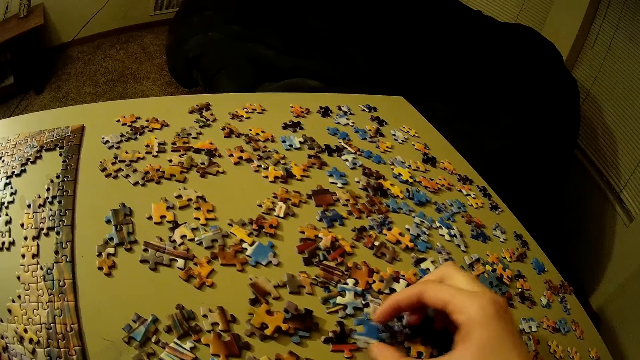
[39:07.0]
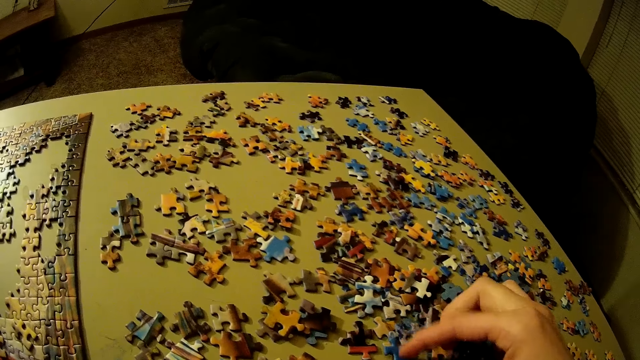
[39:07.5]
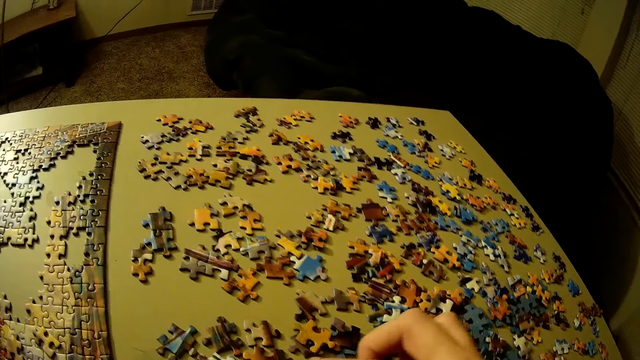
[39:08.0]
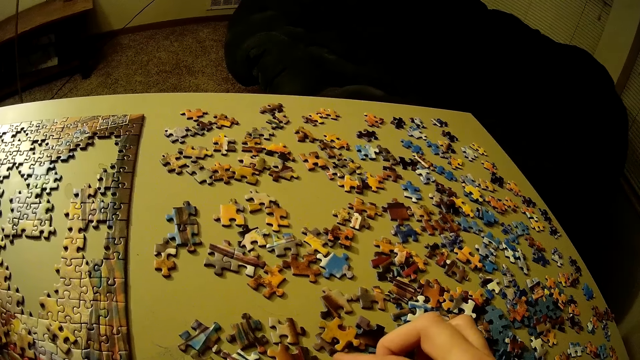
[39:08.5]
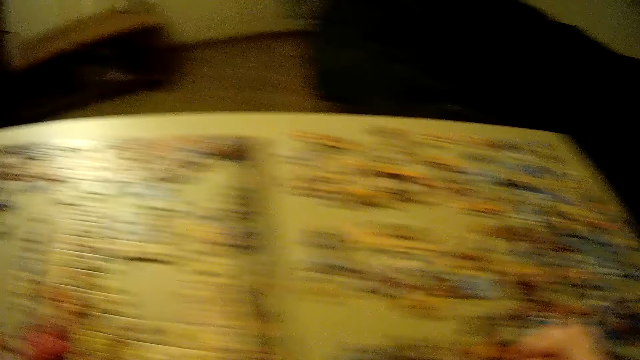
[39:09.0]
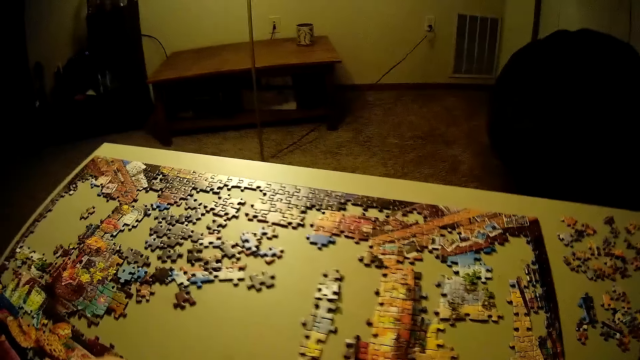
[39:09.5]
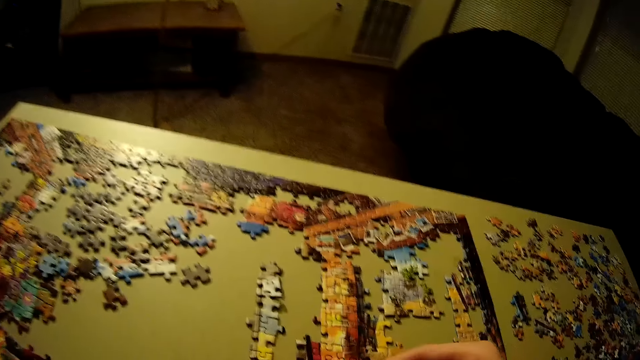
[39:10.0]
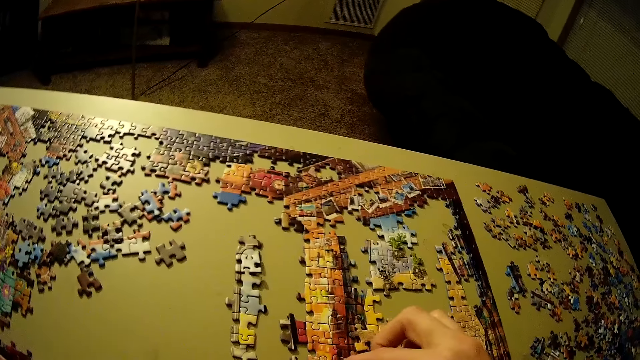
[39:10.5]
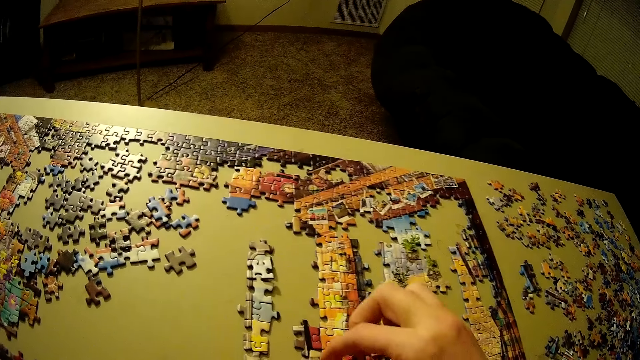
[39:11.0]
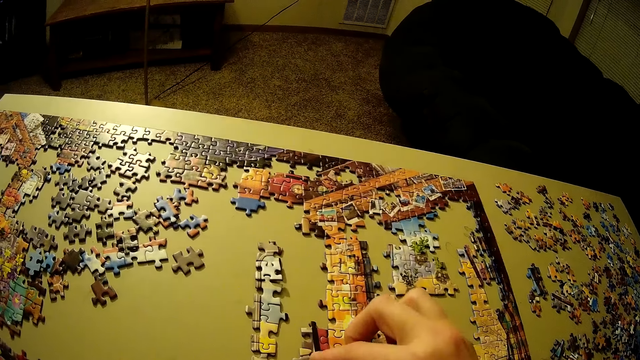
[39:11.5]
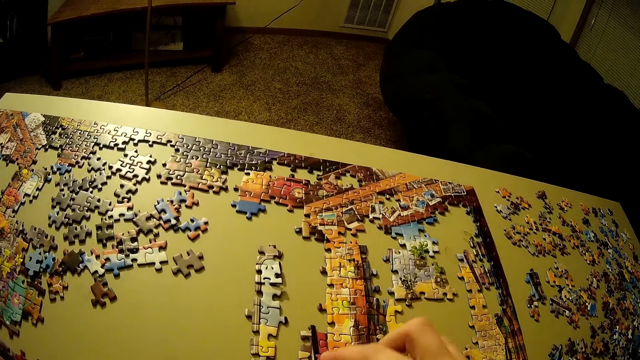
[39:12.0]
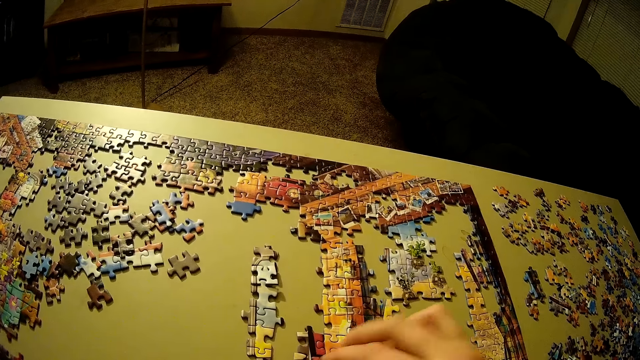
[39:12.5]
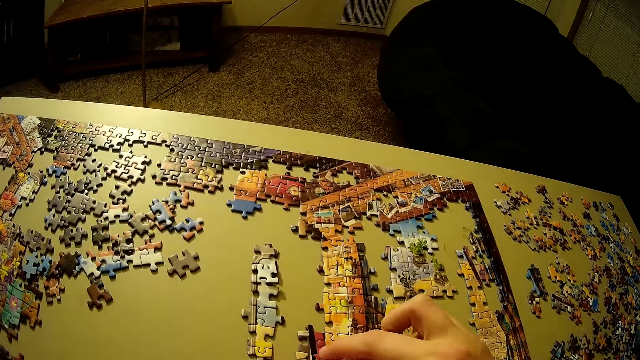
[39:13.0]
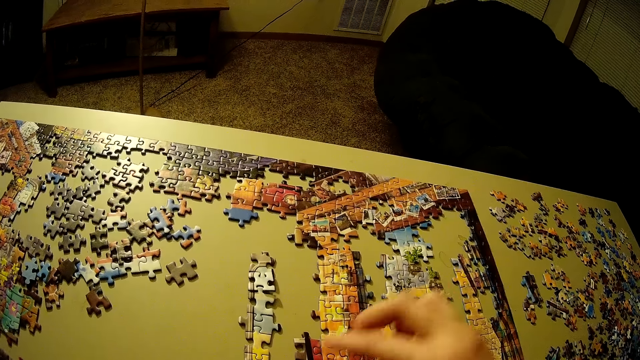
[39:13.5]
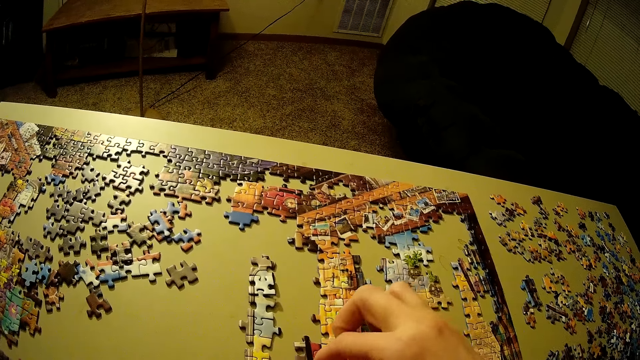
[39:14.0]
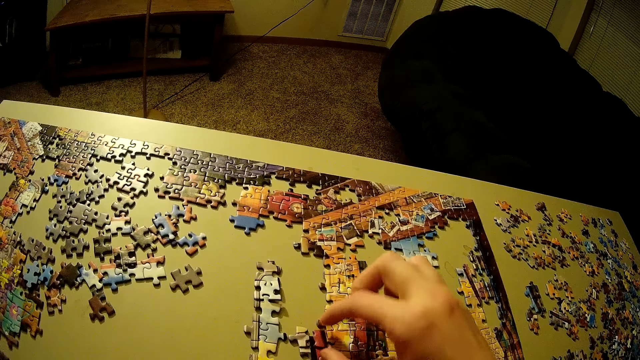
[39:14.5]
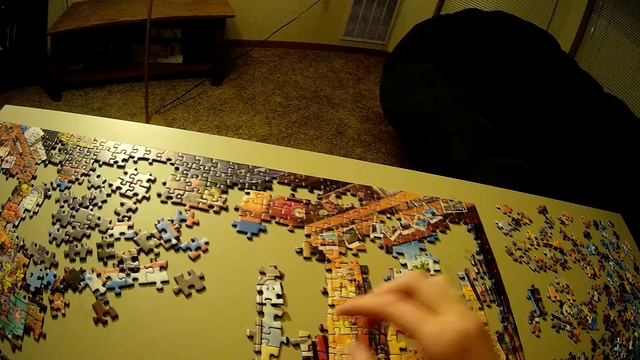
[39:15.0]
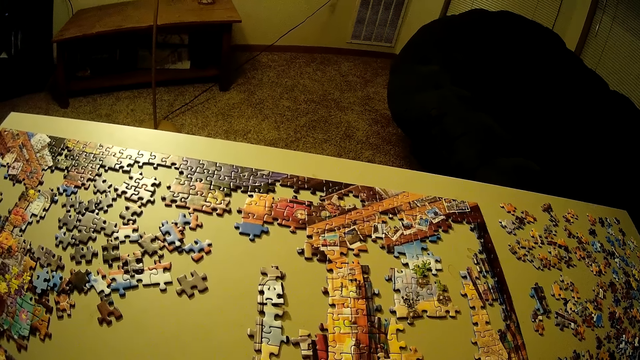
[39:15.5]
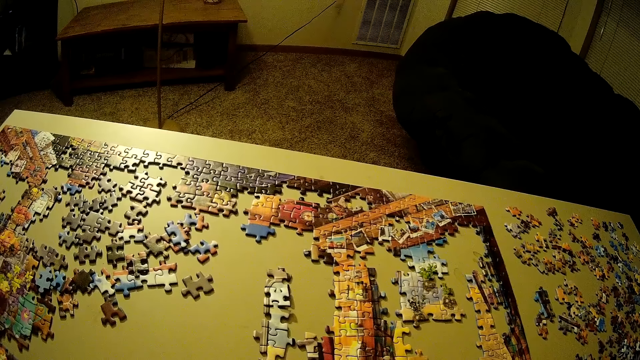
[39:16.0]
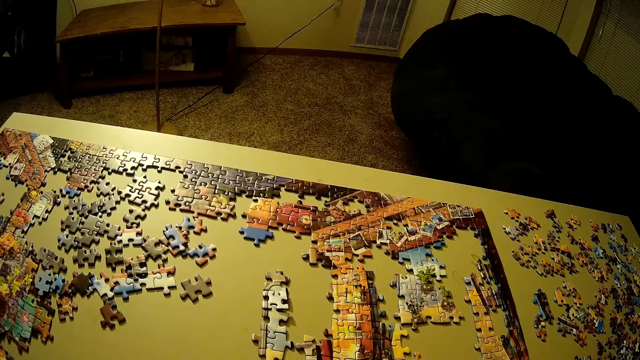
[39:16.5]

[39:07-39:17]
The camera wearer holds a puzzle piece. He picks up another piece of puzzle on the table. He turns to the left. He places the piece of puzzle on the table. He arranges a puzzle pattern. He puts his hand on the puzzle pattern. He drags the puzzle pattern. He adjusts the pieces of puzzle on the table.

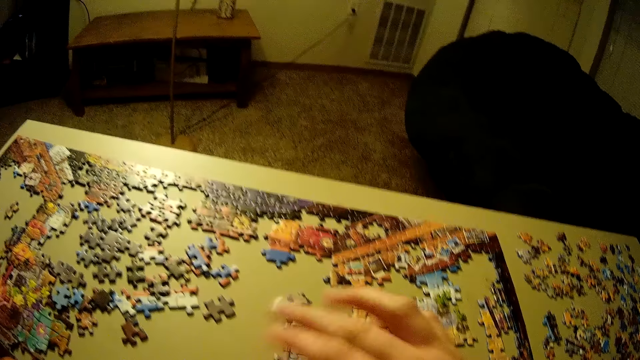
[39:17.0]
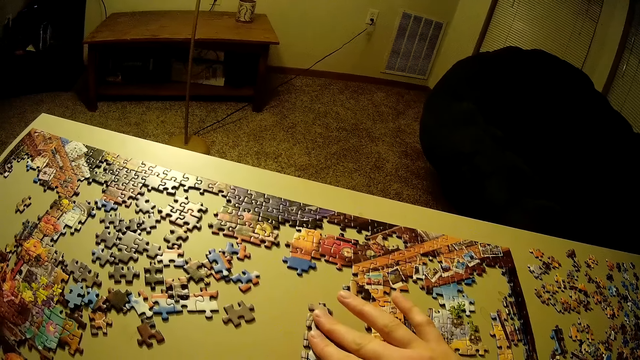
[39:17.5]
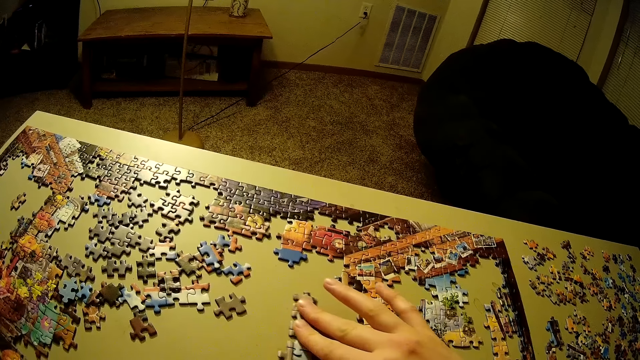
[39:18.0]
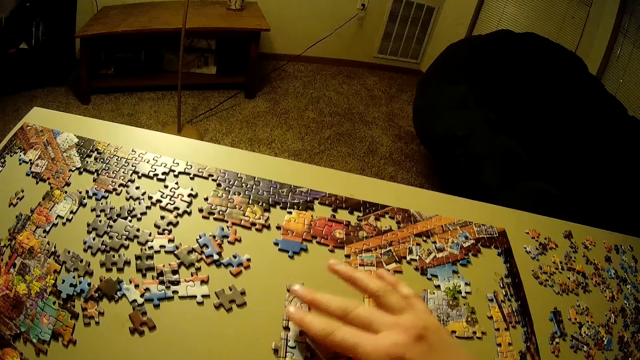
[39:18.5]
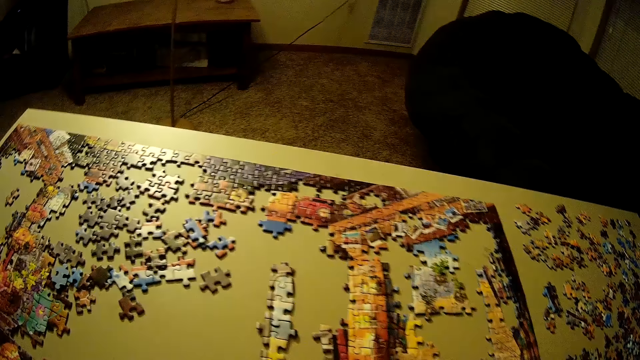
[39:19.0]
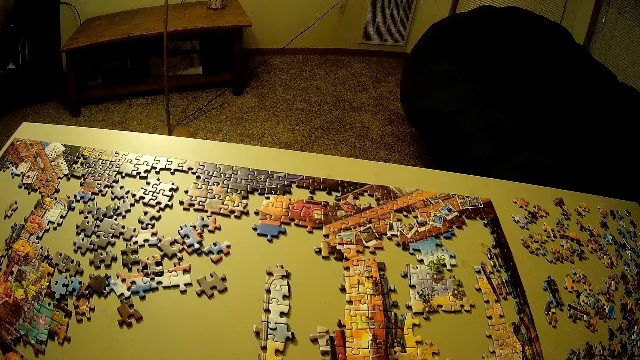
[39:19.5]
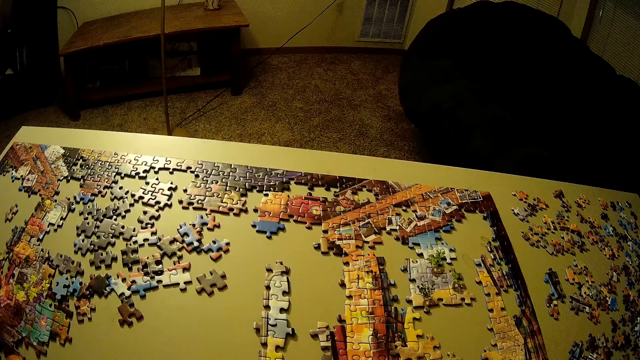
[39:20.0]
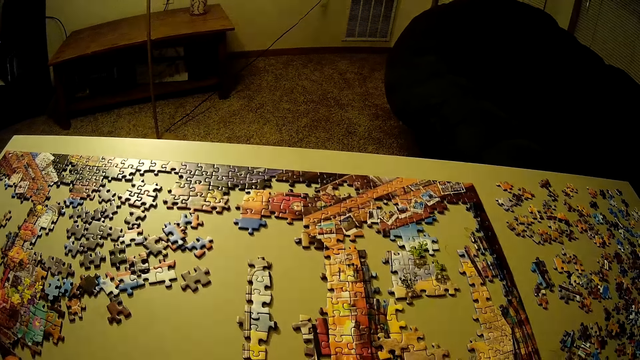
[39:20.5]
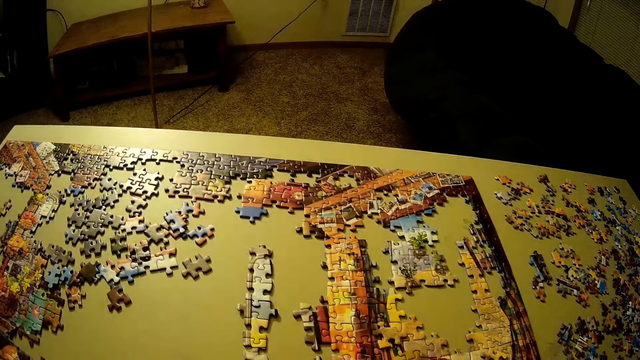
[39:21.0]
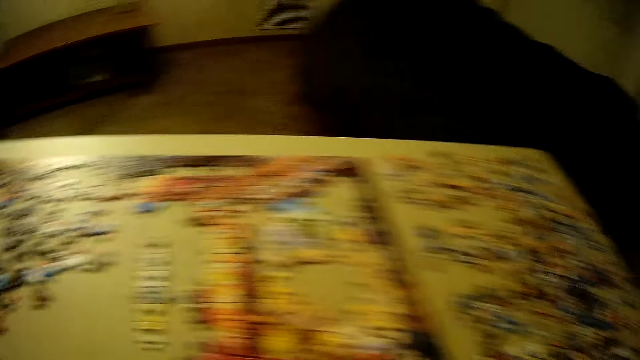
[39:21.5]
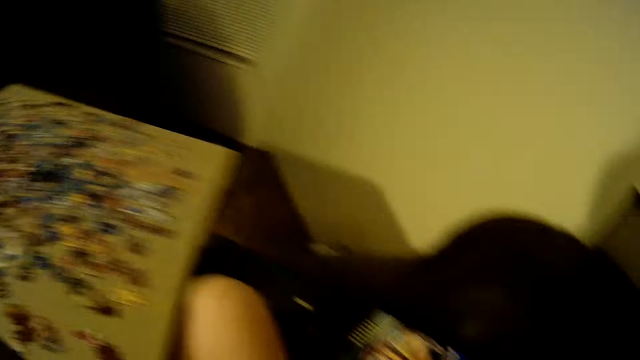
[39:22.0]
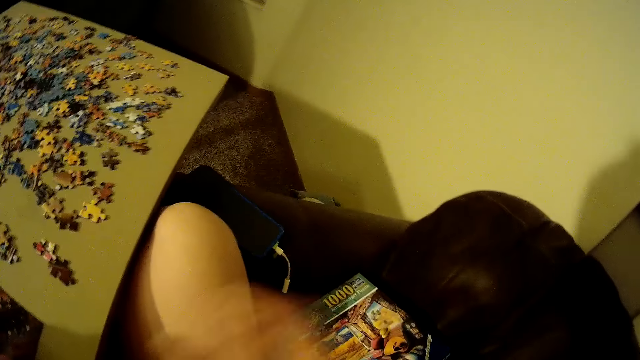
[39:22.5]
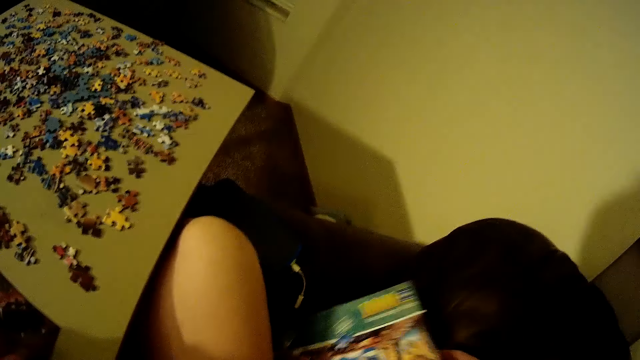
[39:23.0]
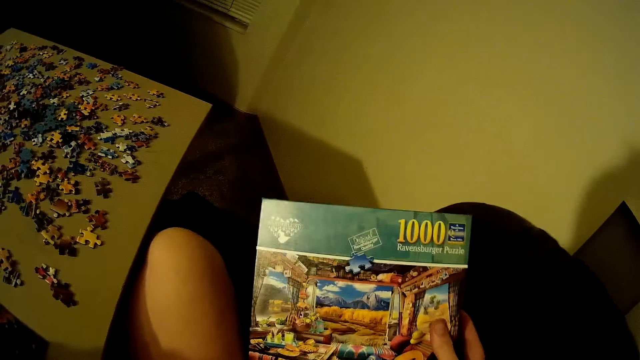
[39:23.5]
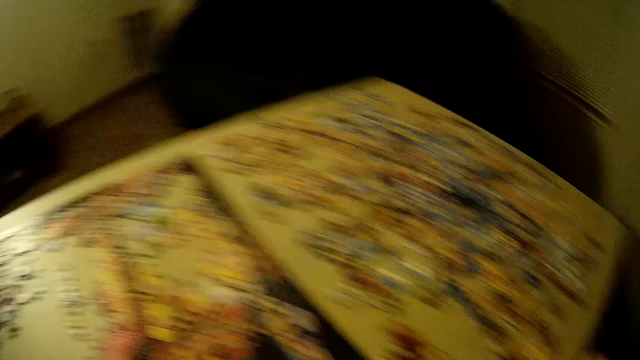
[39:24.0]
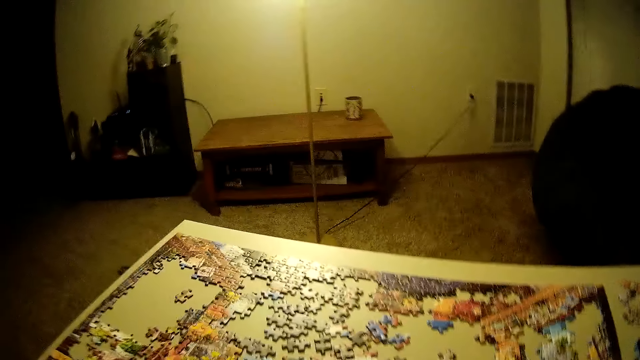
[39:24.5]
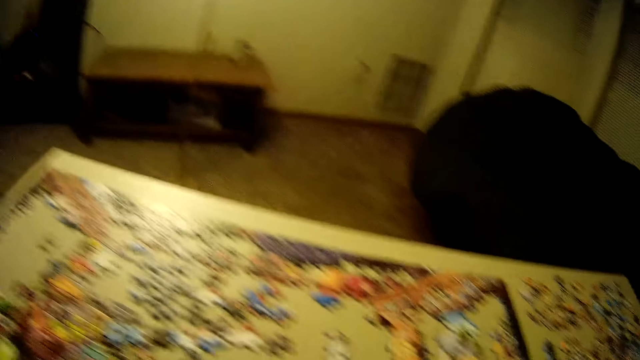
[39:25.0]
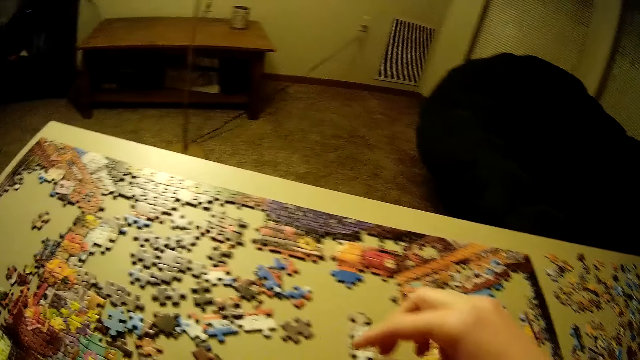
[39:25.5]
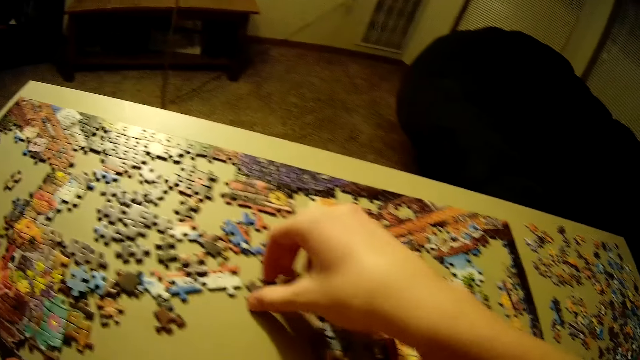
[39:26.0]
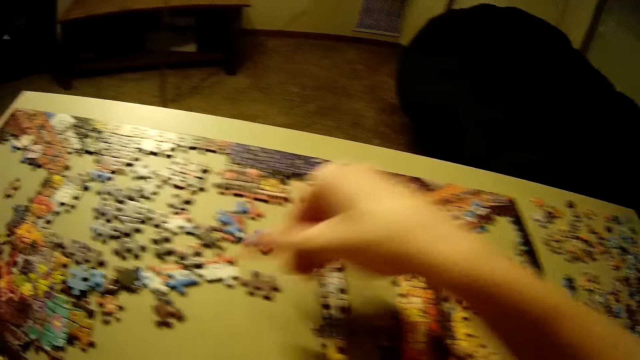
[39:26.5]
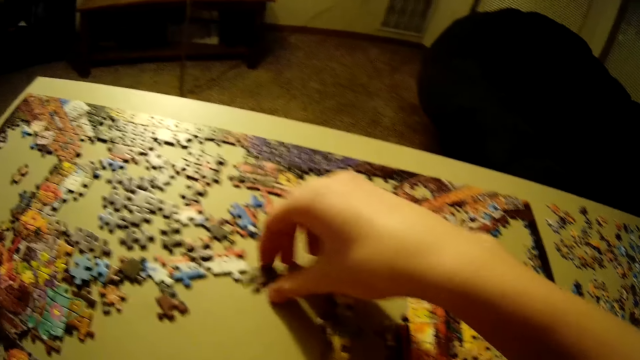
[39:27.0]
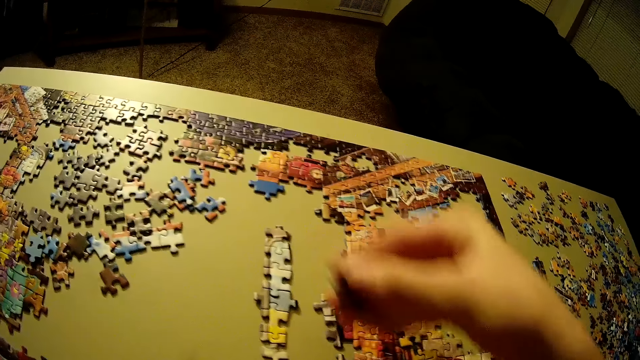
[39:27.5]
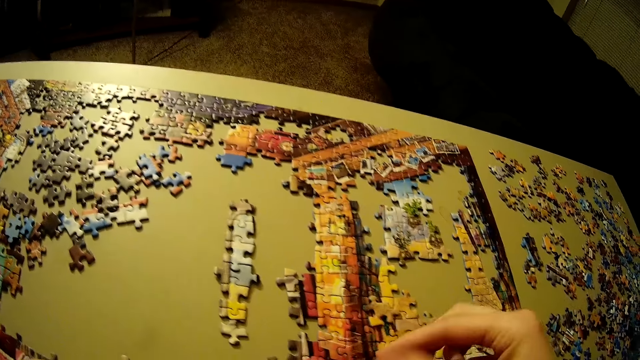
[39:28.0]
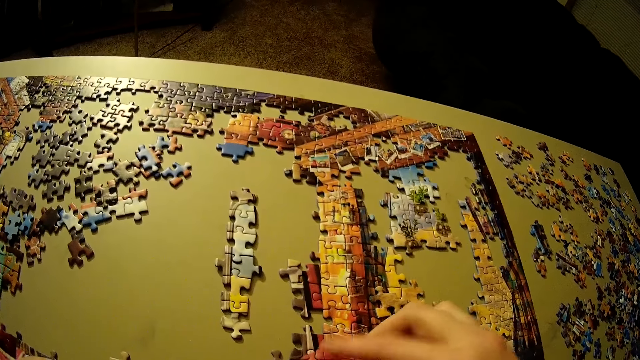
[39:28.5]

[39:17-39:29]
The camera wearer puts his hand on a puzzle pattern and drags the puzzle pattern. He lifts his right hand. He looks at the jigsaw puzzle. He turns to a reference book. He picks up the box of puzzle on the couch with his right hand. He turns to the jigsaw puzzle. He holds a puzzle piece. He adjusts the pieces of puzzle on the table. He turns the puzzle piece. He picks the puzzle piece from the jigsaw puzzle board.
